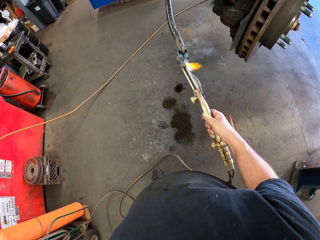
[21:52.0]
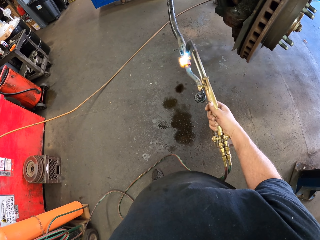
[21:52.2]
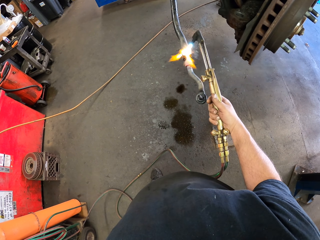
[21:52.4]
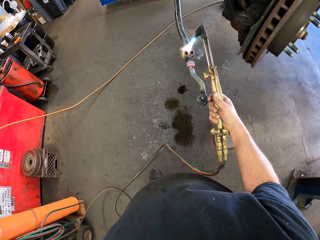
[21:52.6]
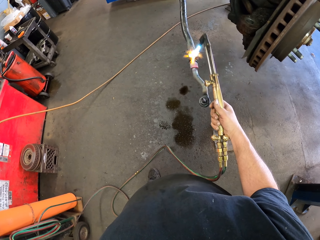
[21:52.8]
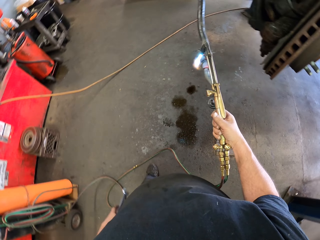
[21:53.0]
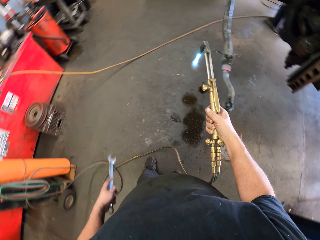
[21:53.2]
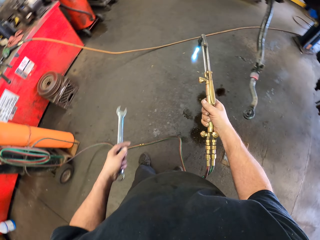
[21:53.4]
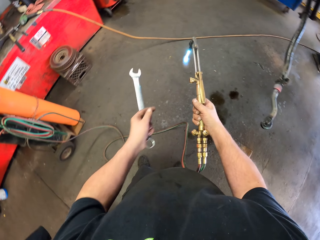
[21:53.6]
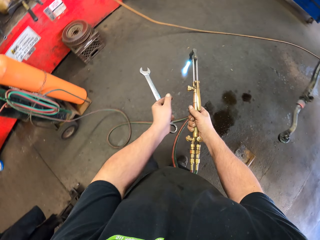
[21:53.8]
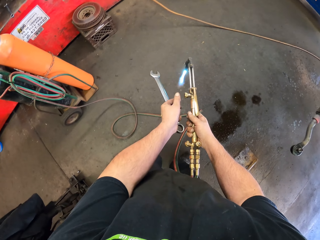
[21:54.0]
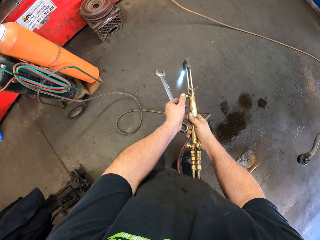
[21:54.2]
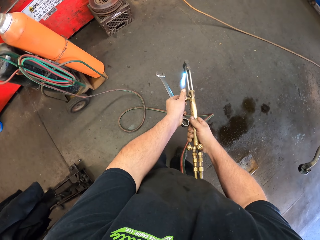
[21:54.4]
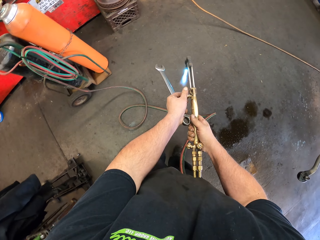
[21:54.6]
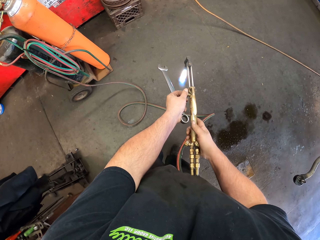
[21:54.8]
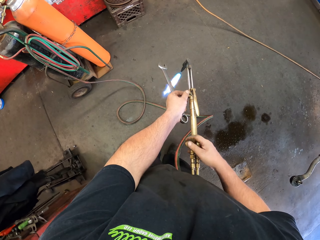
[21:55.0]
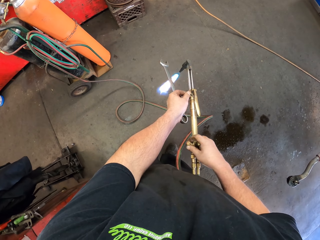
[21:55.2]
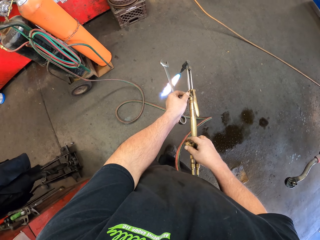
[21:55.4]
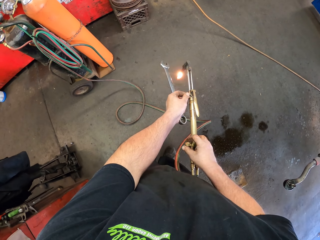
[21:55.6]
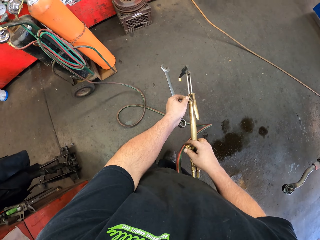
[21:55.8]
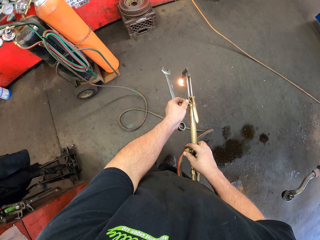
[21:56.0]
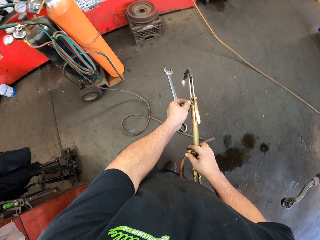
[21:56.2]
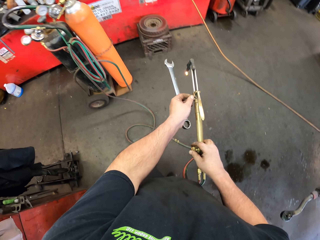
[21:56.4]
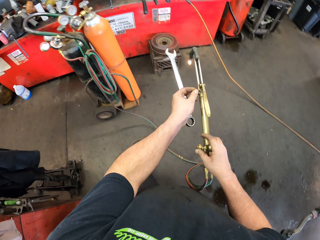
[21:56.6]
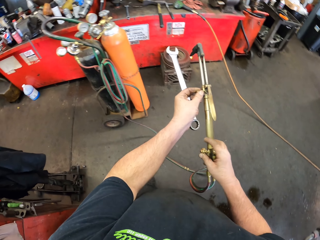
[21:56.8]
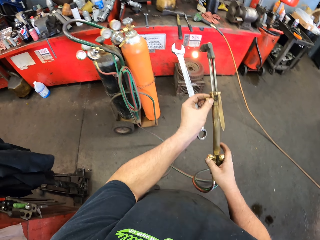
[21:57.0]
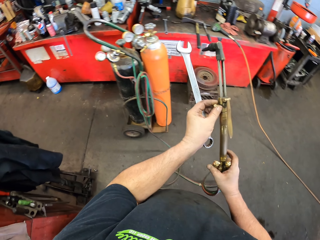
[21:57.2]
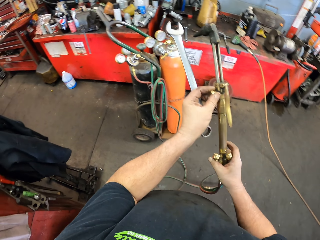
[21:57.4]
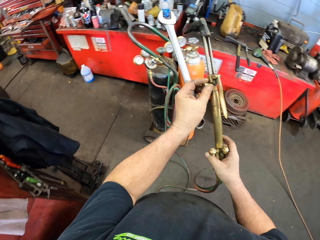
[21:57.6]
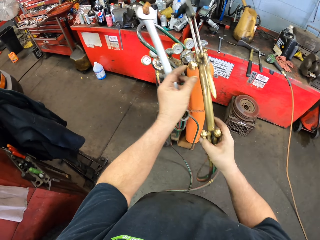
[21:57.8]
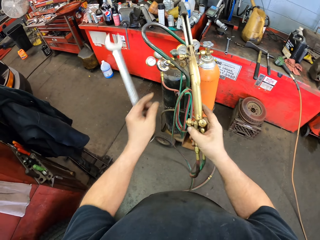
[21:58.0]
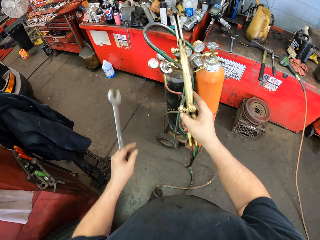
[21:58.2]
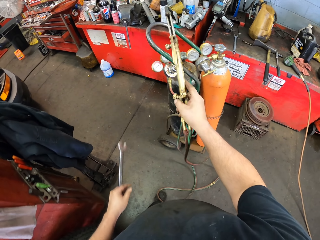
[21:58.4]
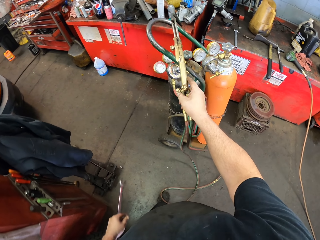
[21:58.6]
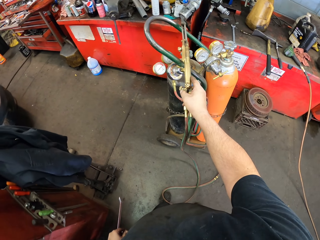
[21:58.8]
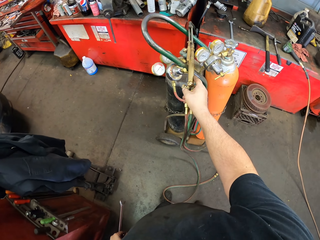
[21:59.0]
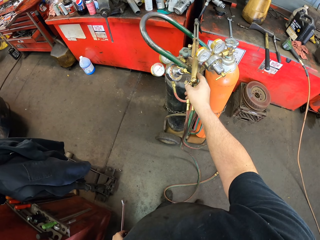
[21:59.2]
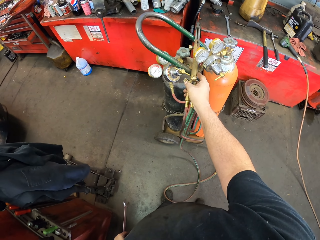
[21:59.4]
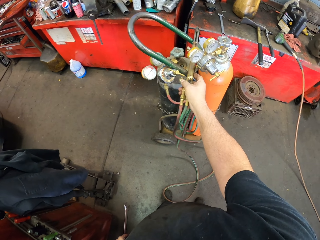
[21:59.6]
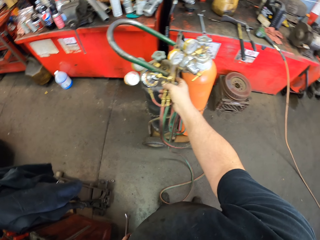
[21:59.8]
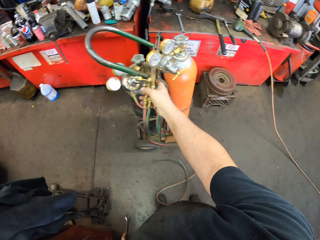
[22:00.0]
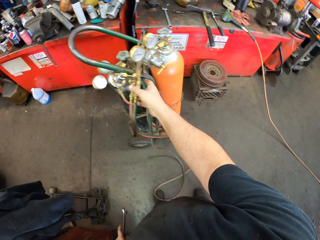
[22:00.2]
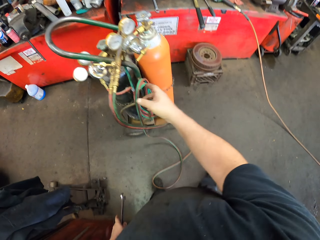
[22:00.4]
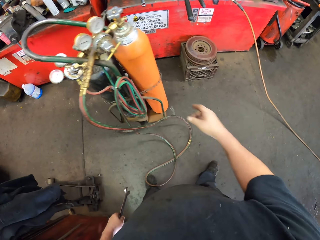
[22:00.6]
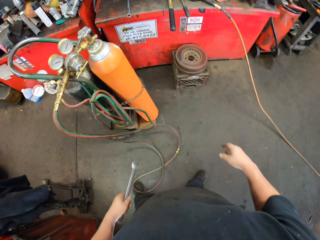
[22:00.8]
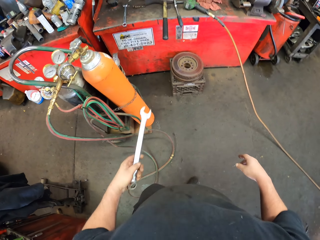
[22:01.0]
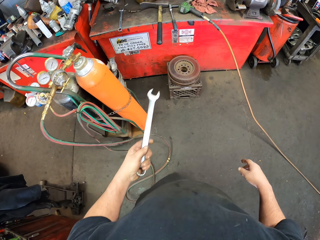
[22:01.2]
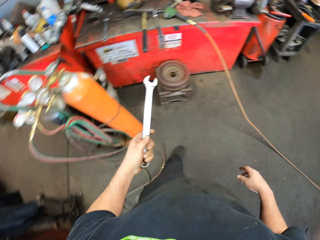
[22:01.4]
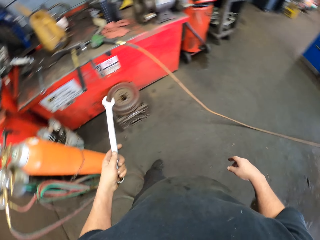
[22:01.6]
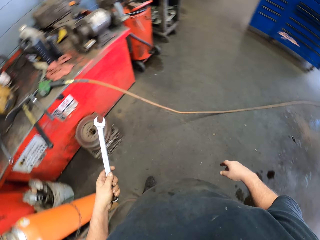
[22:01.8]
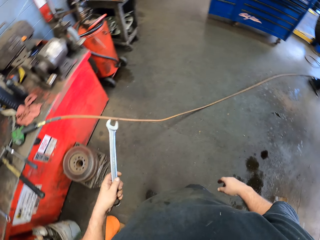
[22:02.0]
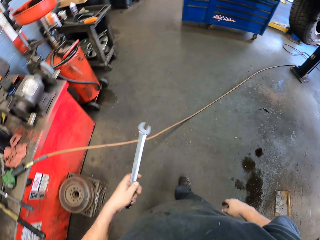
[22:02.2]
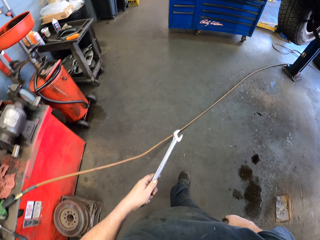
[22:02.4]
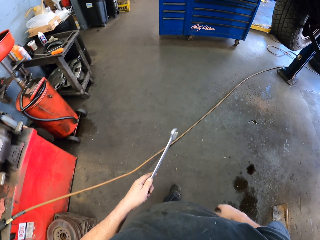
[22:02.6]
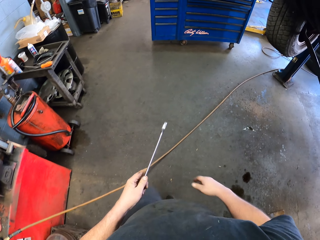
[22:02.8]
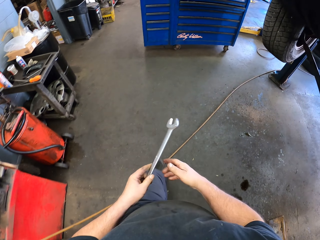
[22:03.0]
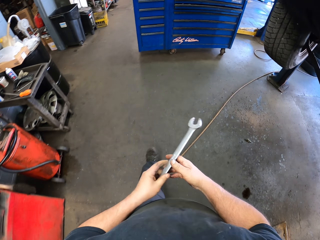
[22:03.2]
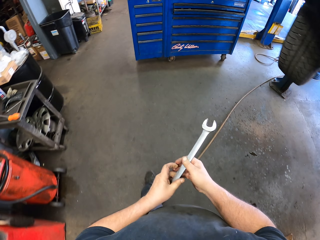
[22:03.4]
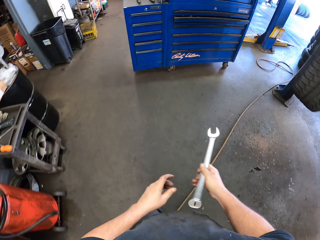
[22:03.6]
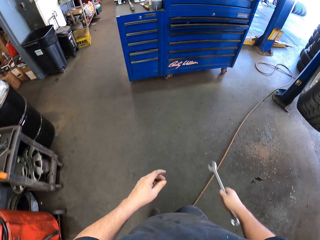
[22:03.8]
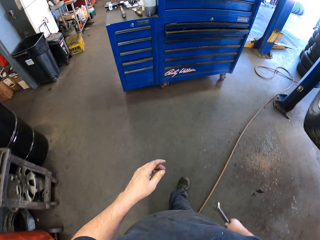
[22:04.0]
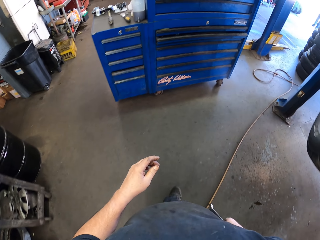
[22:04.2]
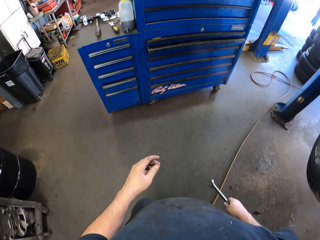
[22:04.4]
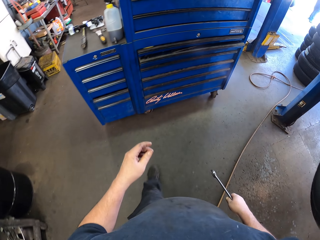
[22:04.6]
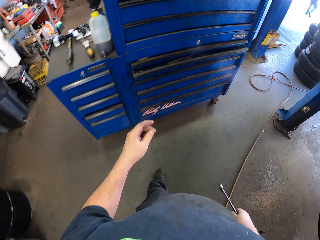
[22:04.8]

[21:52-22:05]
The camera wearer holds a combination spanner and blow torch. They lift the blow torch from the metal. They hold the combination spanner. They turn off the blow torch. They put the blow torch on top of gas cylinders. They hold the combination spanner. They carry the combination spanner. They walk holding the spanner.

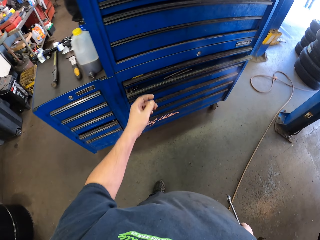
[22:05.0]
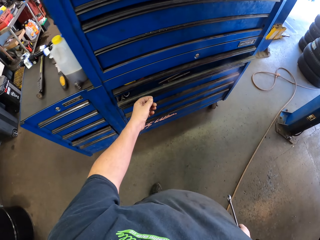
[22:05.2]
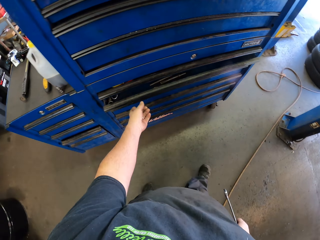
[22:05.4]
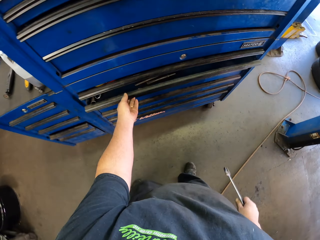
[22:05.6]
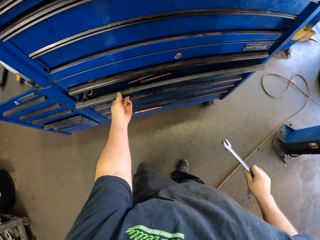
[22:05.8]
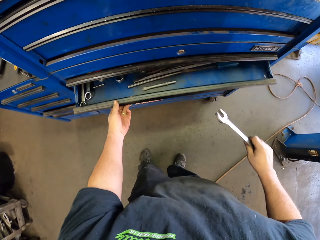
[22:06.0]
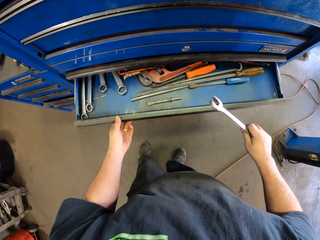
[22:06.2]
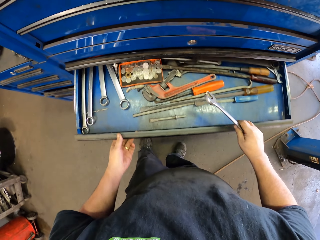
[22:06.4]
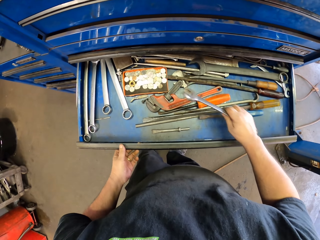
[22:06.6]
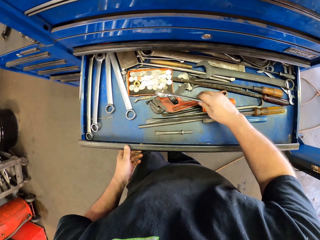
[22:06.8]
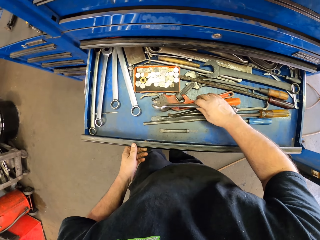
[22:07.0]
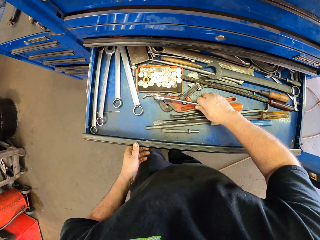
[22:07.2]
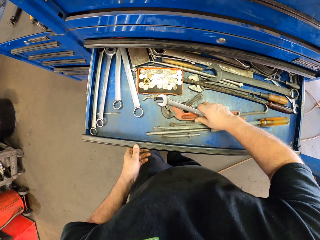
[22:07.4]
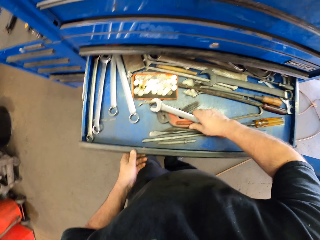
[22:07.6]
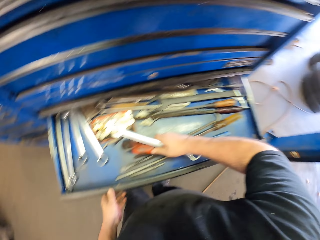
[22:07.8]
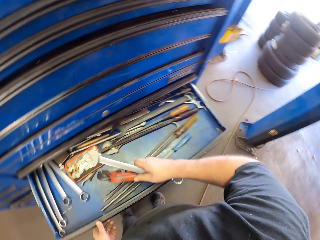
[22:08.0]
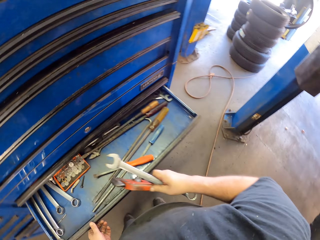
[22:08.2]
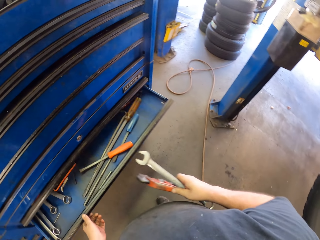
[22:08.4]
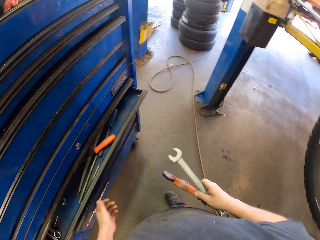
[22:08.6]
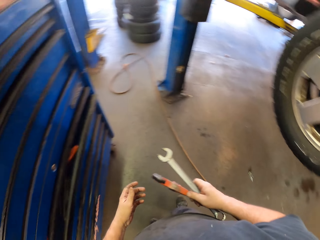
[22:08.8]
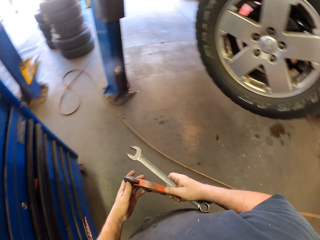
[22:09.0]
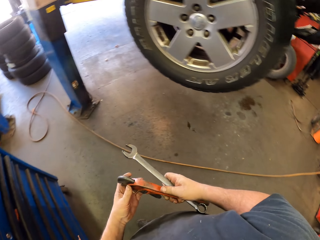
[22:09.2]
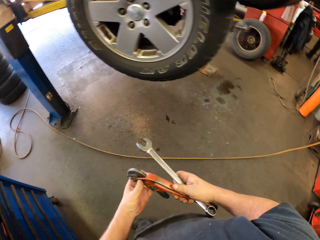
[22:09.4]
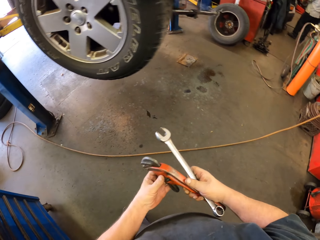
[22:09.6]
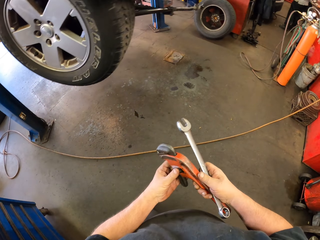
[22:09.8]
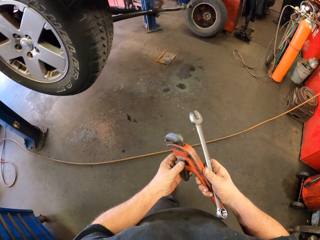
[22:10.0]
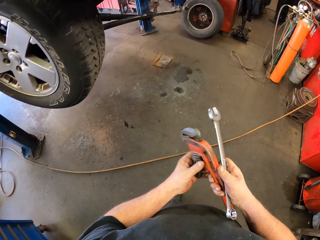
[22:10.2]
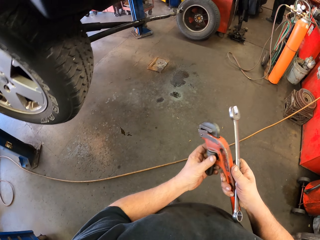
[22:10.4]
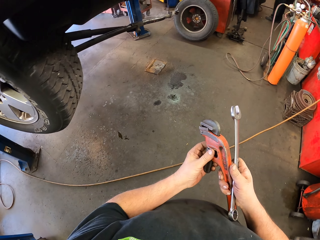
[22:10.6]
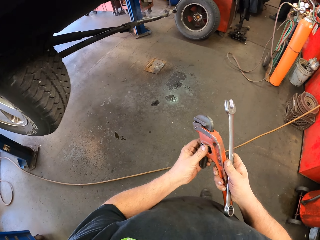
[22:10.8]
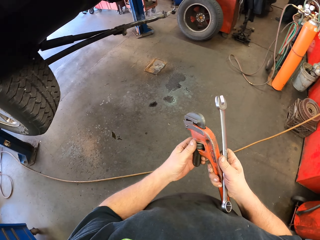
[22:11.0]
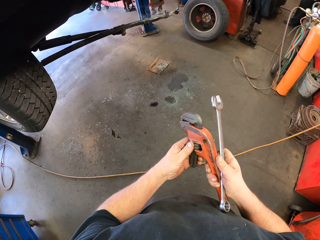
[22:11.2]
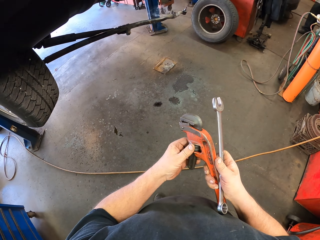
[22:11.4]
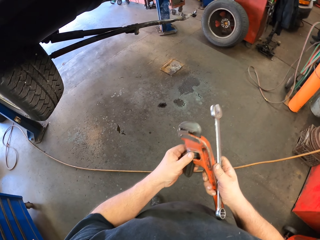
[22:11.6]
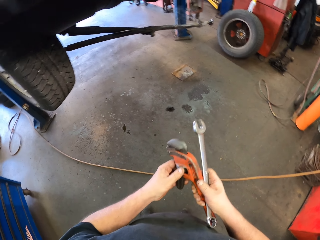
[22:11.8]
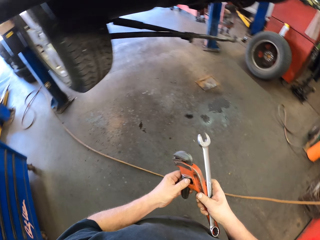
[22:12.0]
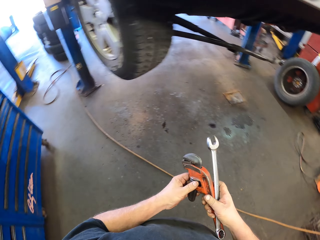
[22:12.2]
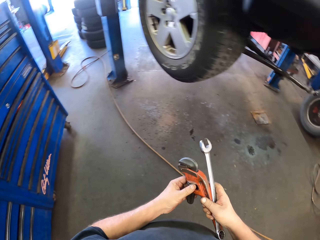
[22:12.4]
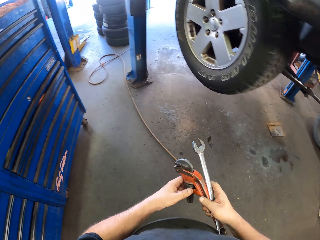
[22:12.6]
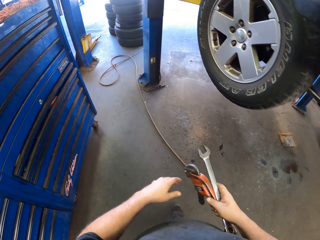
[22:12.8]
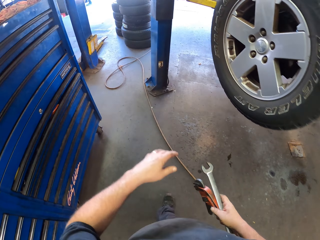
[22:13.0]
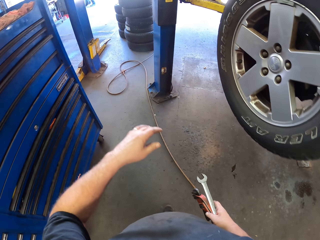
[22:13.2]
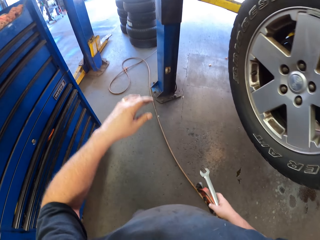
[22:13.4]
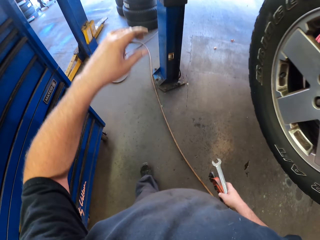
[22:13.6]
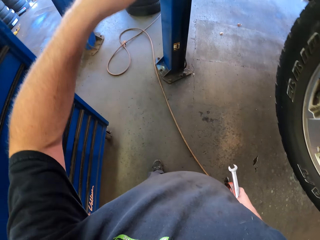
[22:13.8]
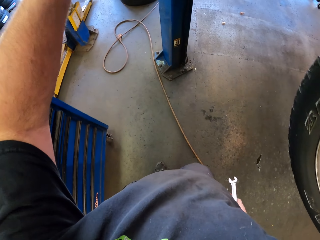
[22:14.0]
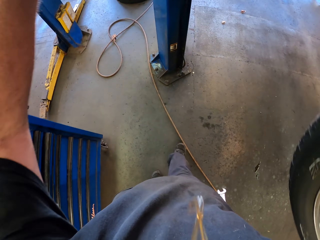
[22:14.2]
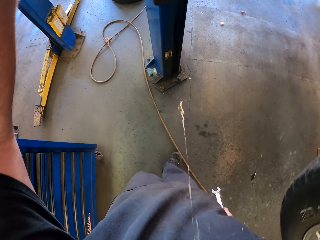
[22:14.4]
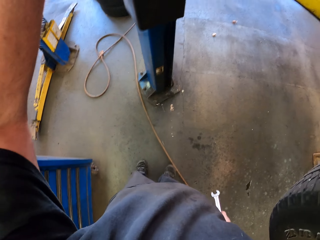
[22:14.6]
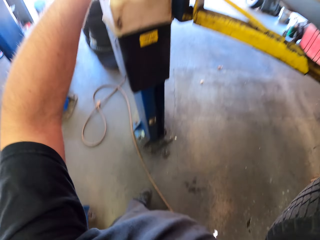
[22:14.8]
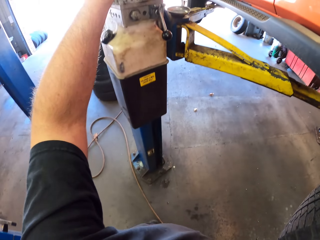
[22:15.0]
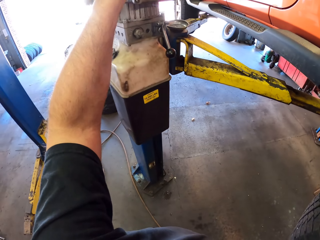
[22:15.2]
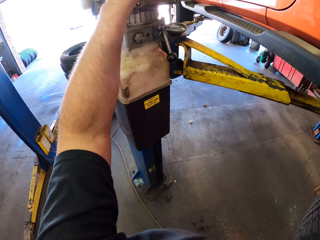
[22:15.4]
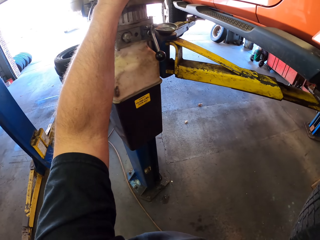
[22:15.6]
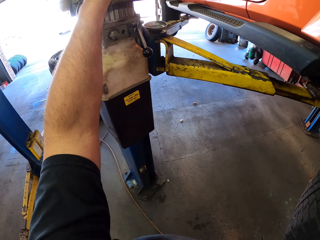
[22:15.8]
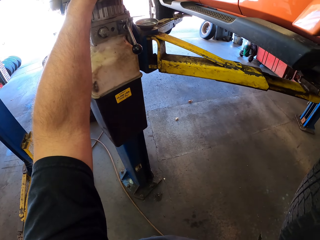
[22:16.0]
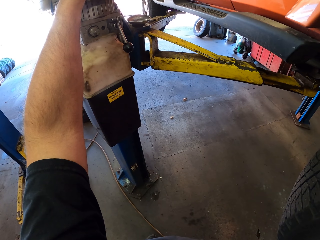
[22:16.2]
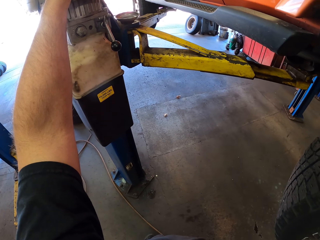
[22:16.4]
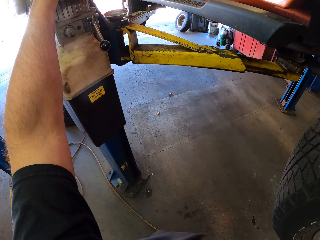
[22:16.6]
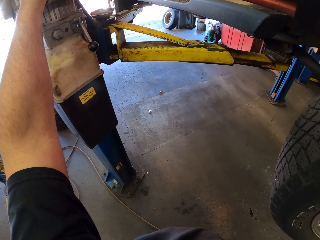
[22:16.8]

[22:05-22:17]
The camera wearer holds a combination spanner. He opens a drawer. He grabs a pipe wrench or clamp from the toolbox. He holds the combination spanner. He closes the drawer. He holds the pipe wrench and combination spanner. He carries the pipe wrench and combination spanner and adjusts the pipe wrench. He walks in the workshop holding the clamp and spanner. He holds the pipe wrench and combination spanner. He adjusts a hydraulic car hoist. He lifts his hand.
